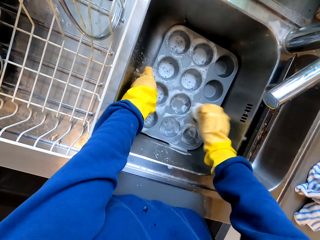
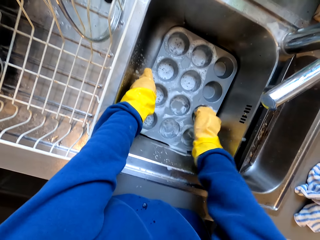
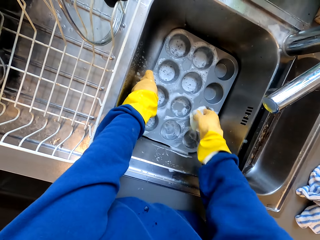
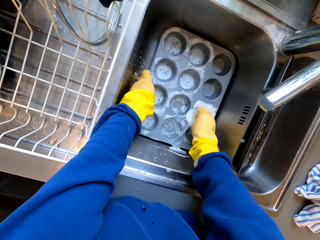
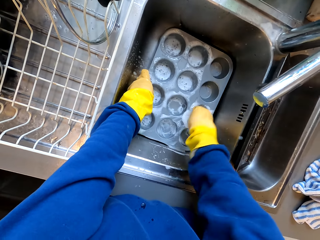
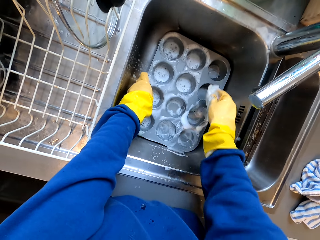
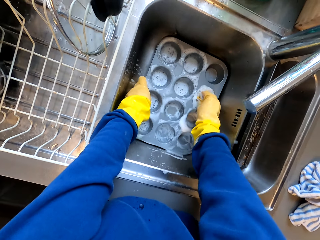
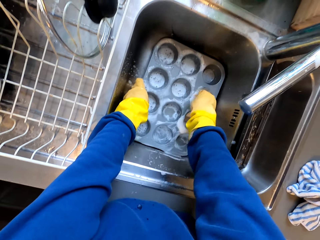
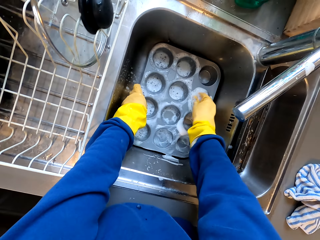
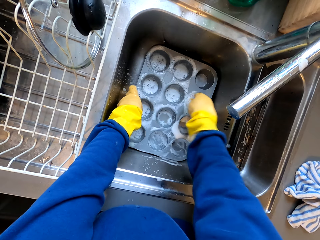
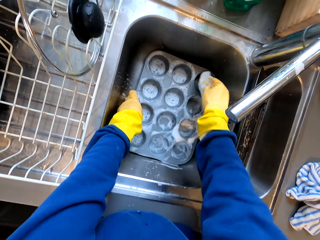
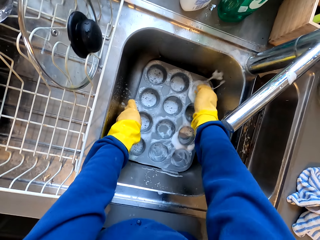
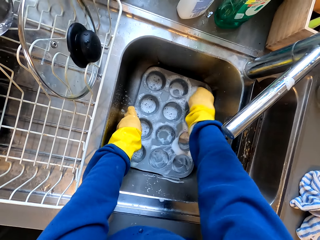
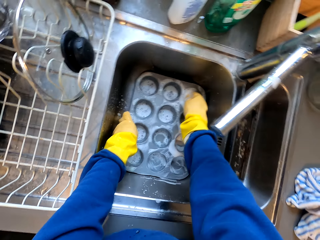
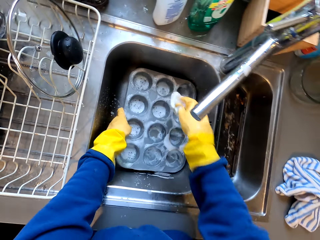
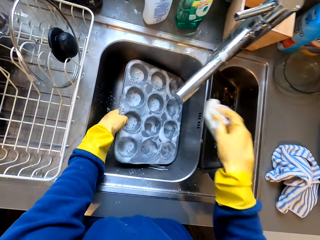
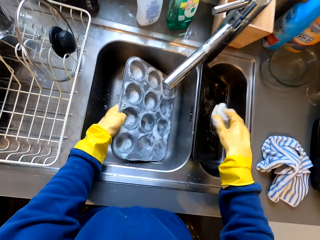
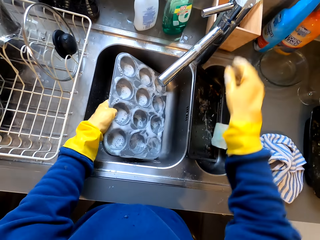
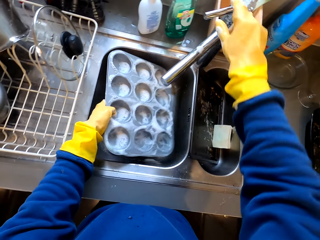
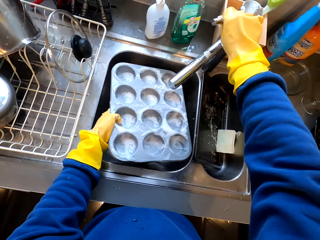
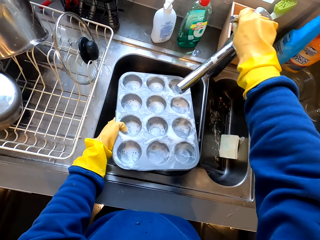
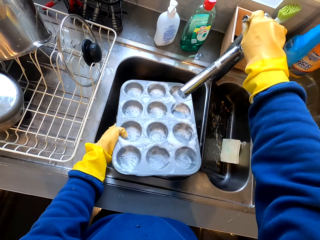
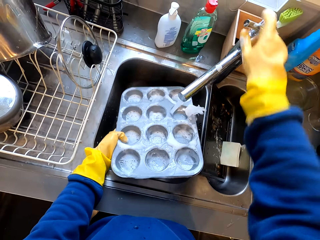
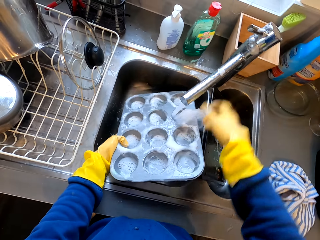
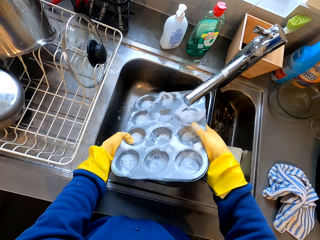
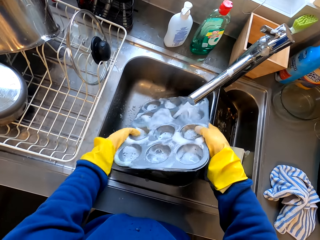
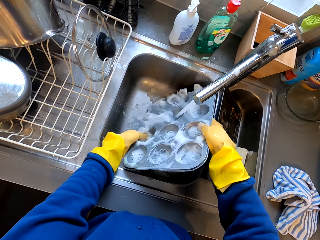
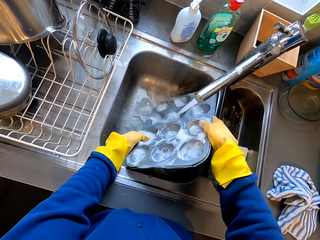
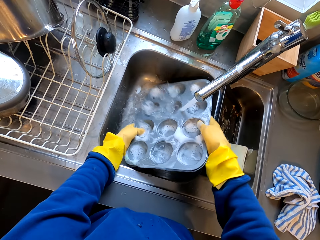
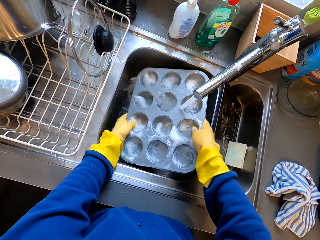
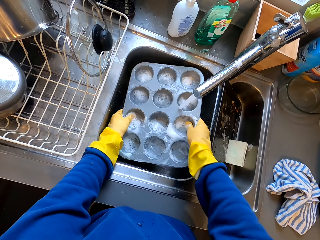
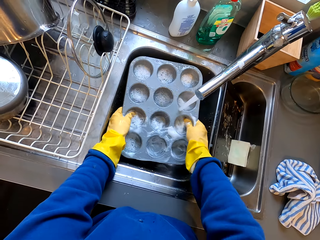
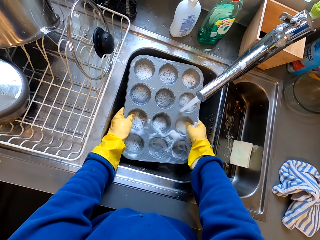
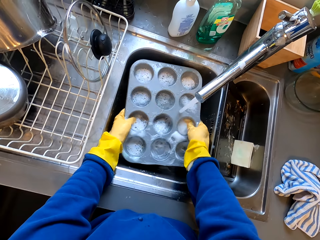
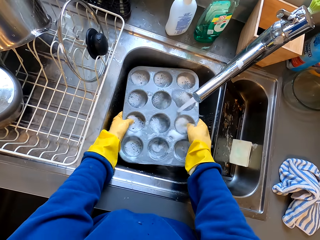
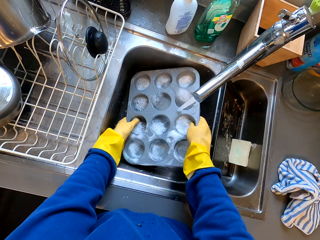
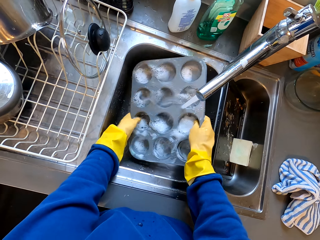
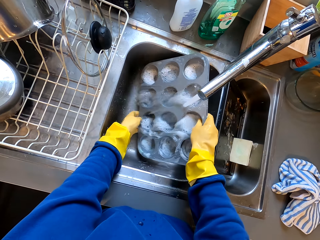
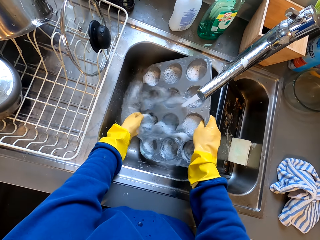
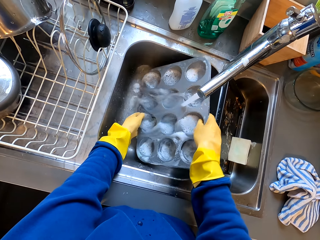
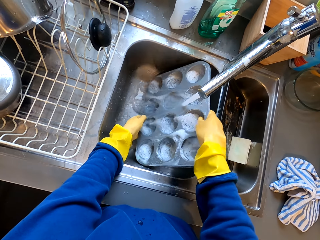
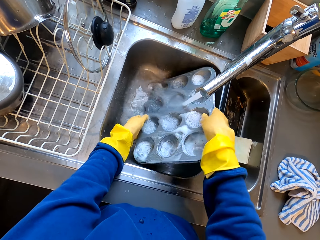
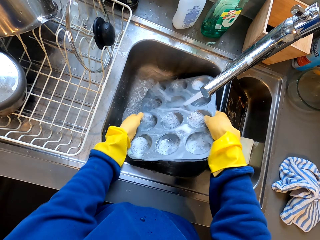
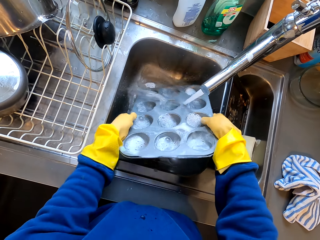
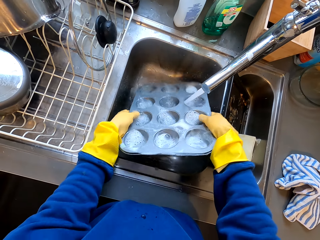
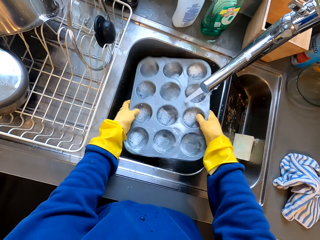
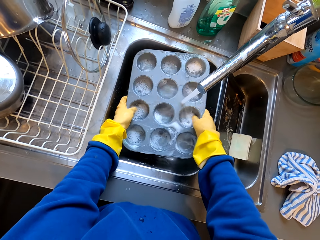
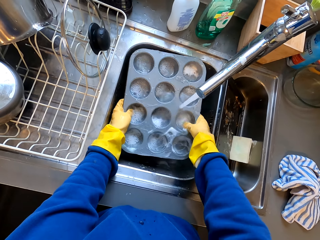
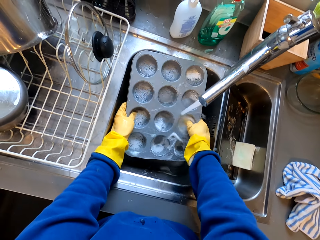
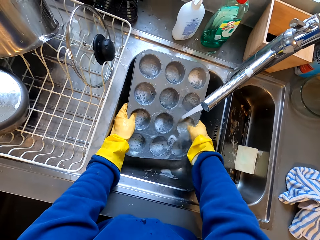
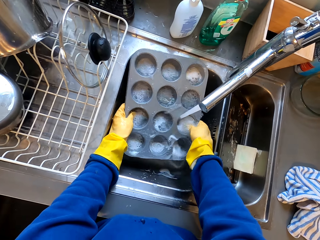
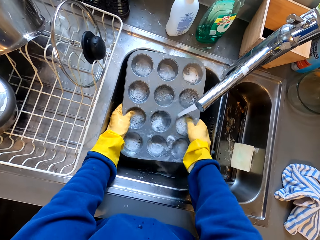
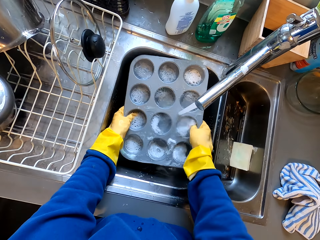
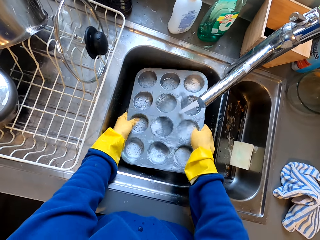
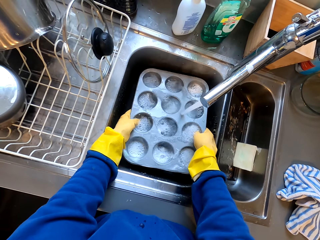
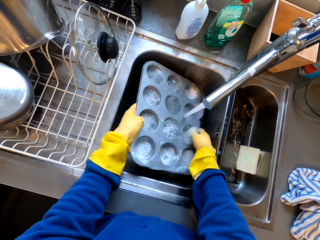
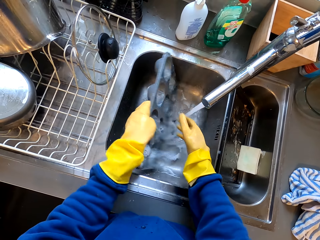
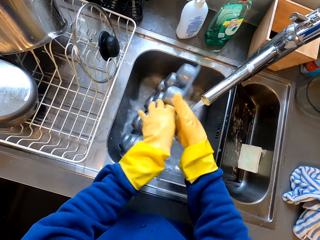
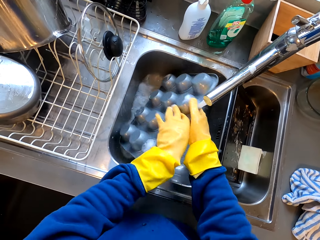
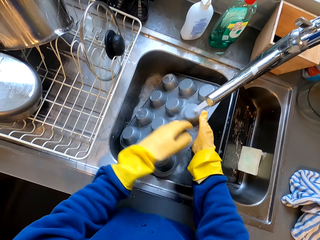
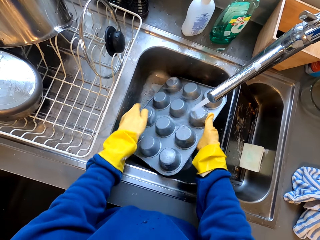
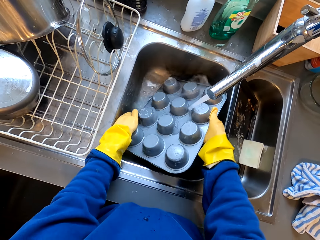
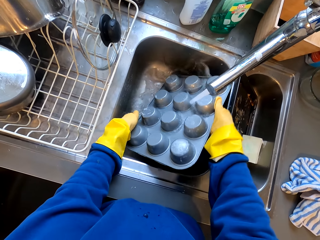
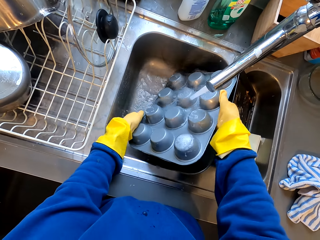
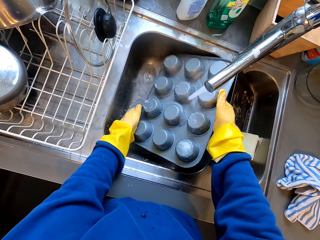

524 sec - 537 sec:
The camera wearer turns on the tap. They rinse something. They clean the tray with both hands. They hold the tap with the right hand.

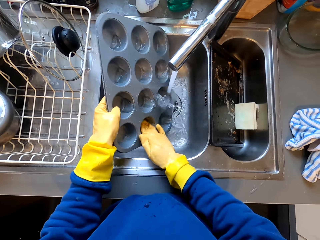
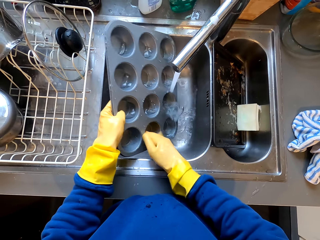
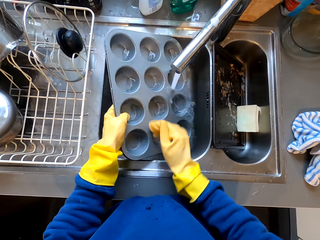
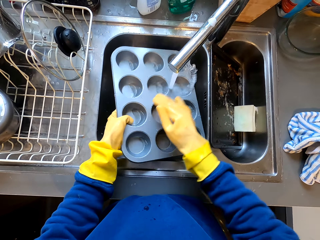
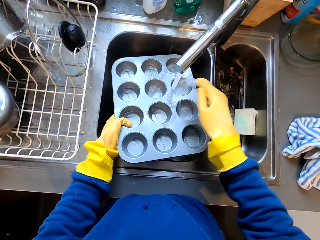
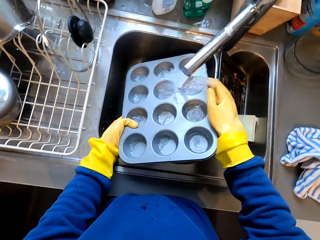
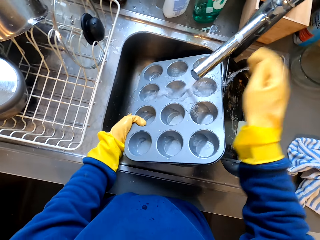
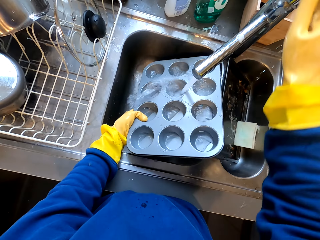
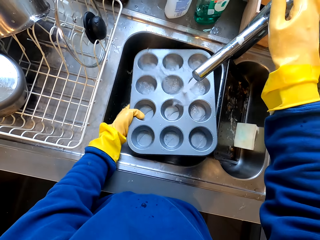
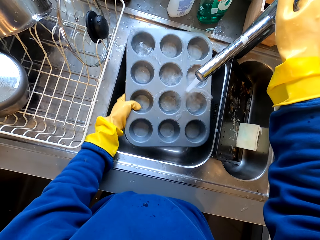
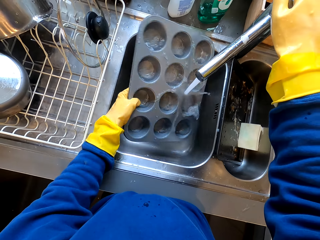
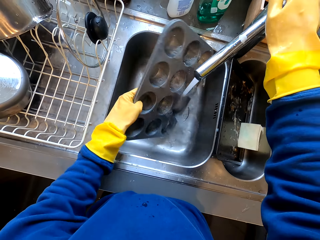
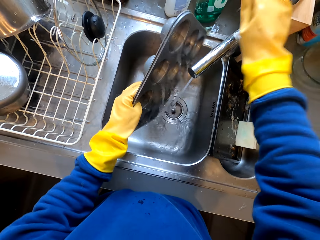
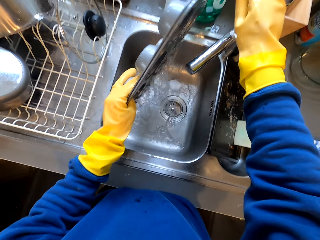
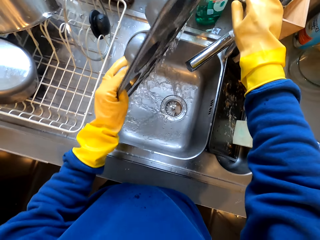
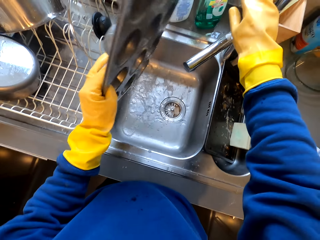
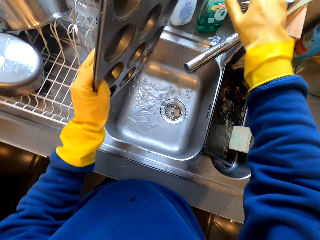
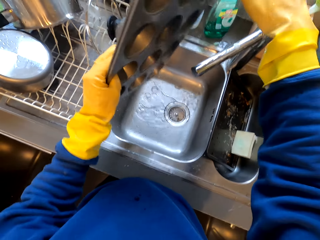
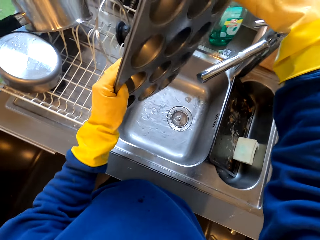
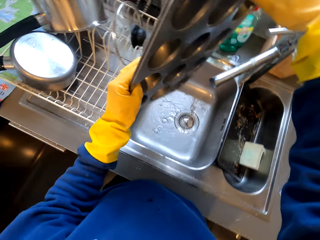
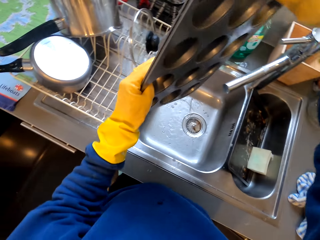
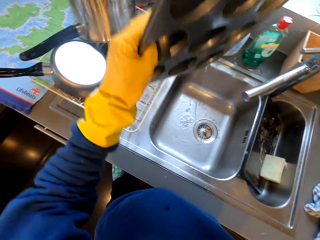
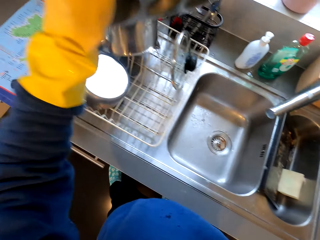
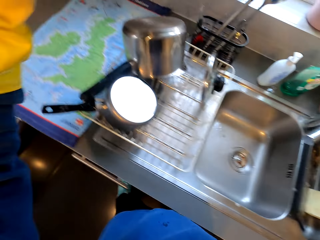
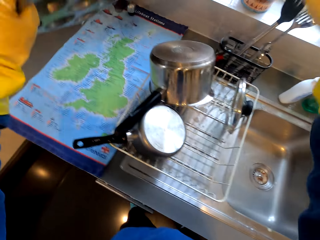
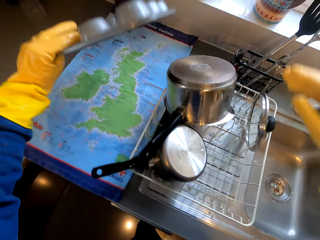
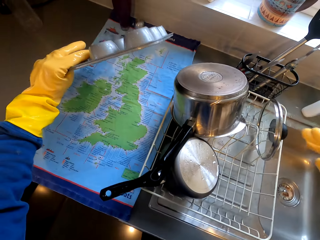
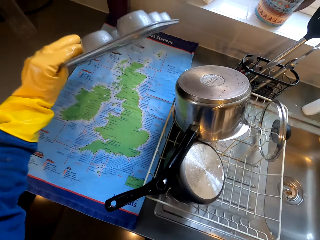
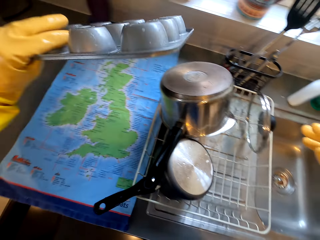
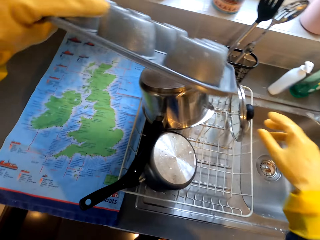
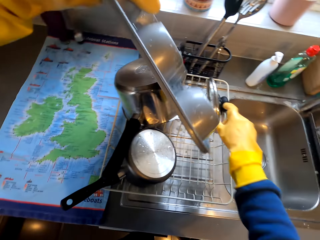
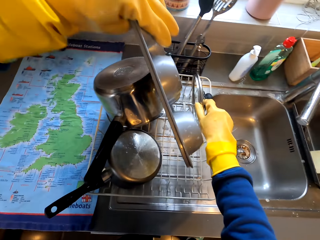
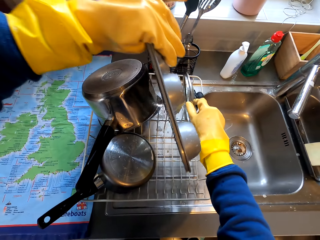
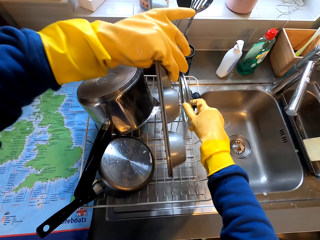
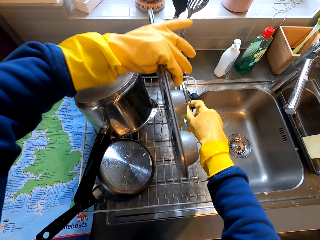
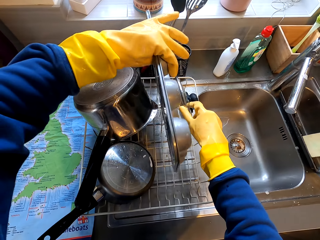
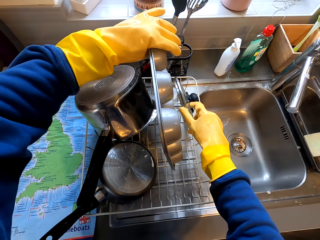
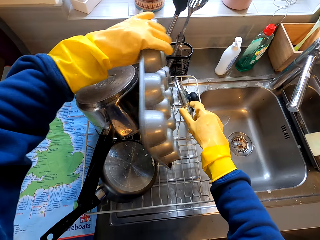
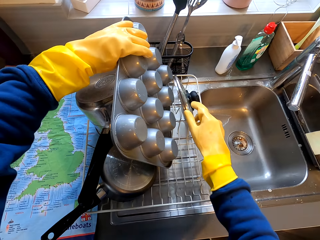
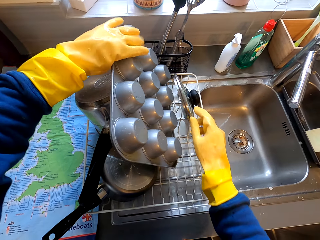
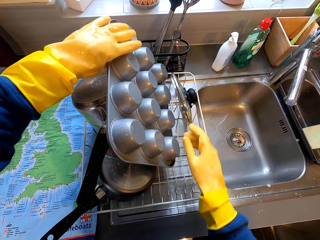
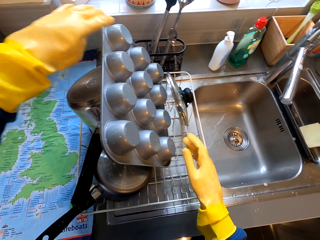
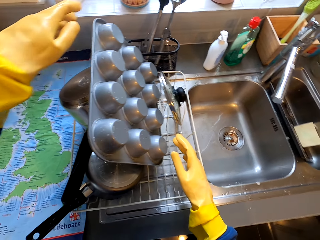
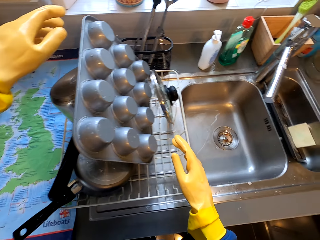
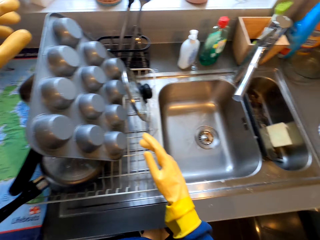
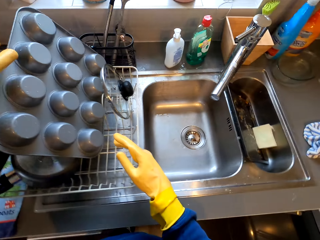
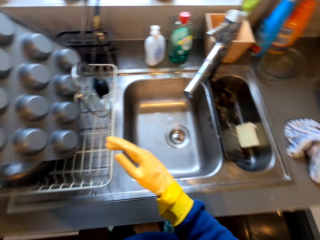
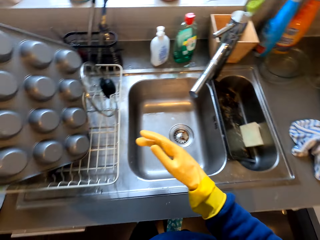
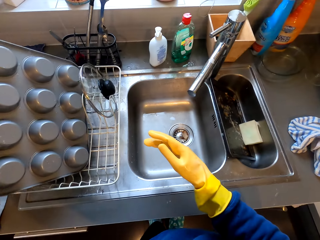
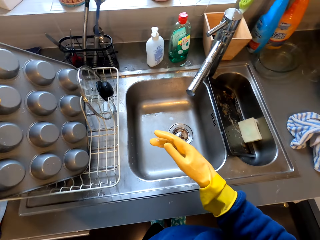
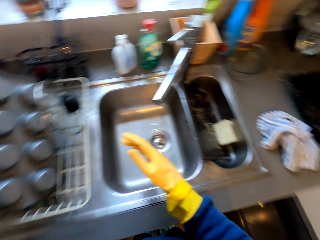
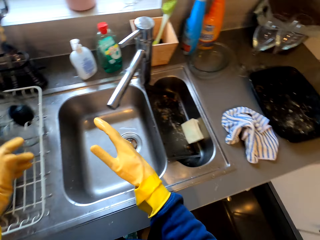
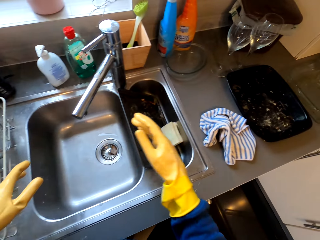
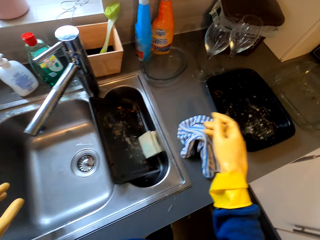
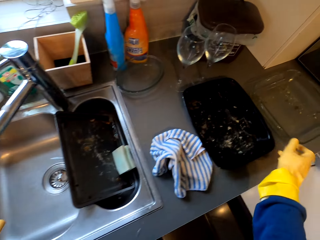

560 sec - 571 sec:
The camera wearer lifts his right hand. He holds the water tap valve and turns off the water tap valve. He lifts the bottle tray. He shakes the bottle tray. He puts the bottle tray in the dish rack. He holds the bowl top using his right hand.
